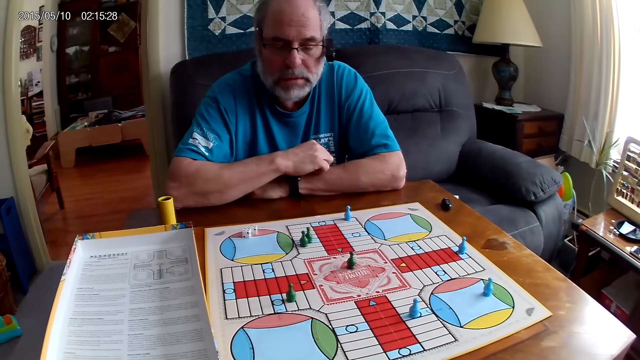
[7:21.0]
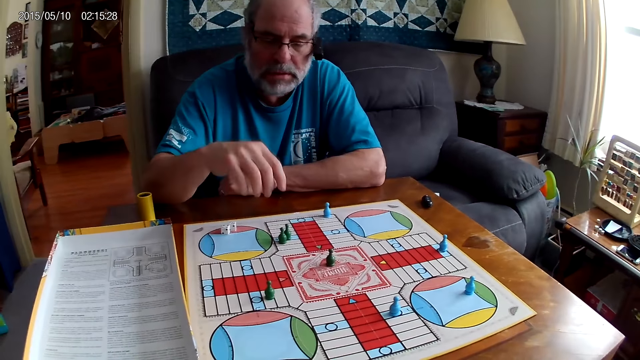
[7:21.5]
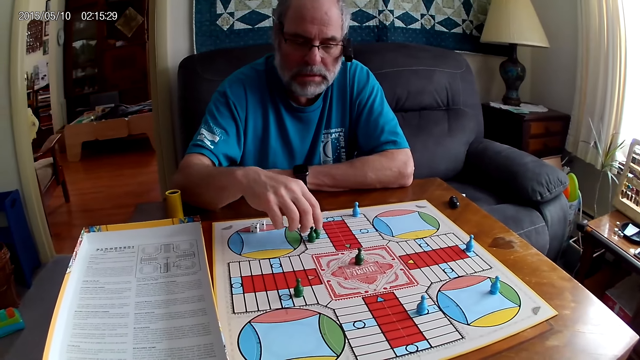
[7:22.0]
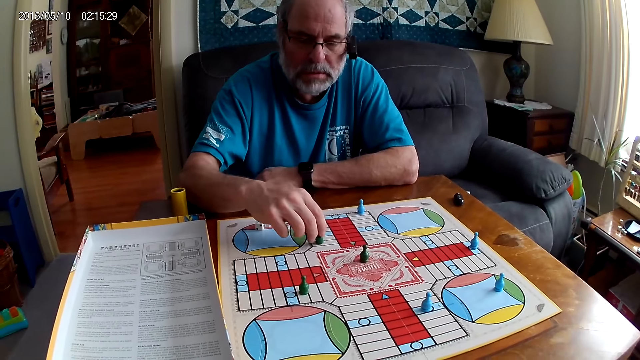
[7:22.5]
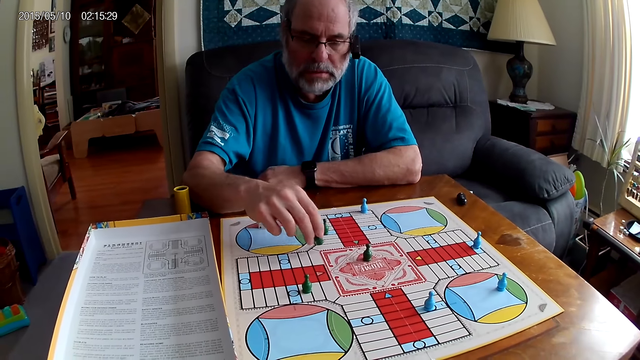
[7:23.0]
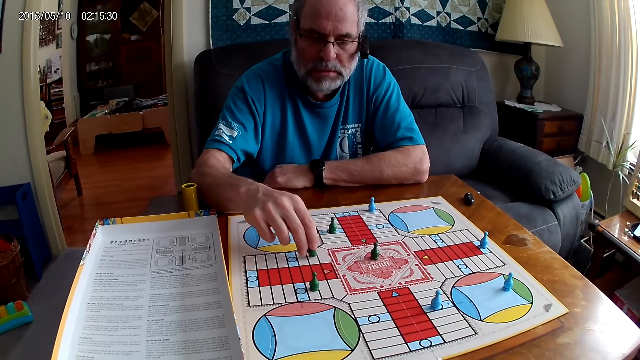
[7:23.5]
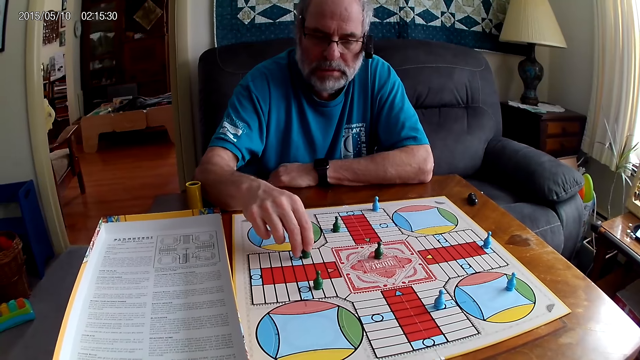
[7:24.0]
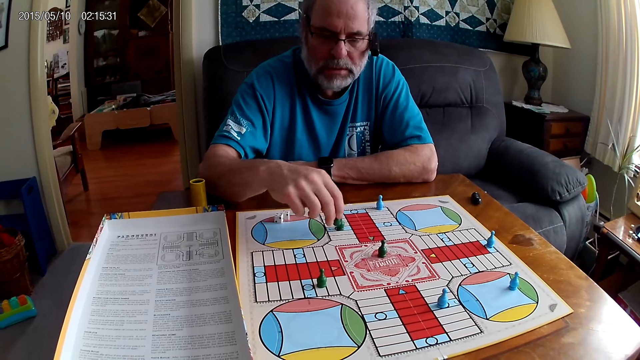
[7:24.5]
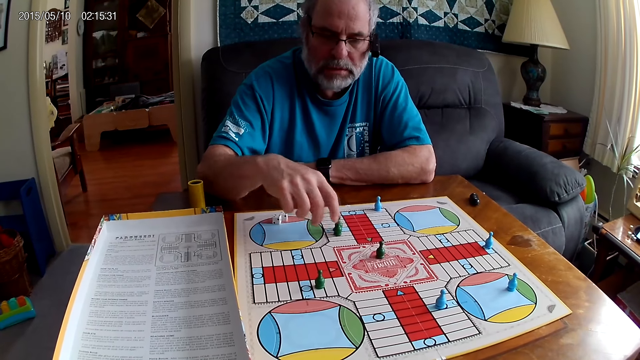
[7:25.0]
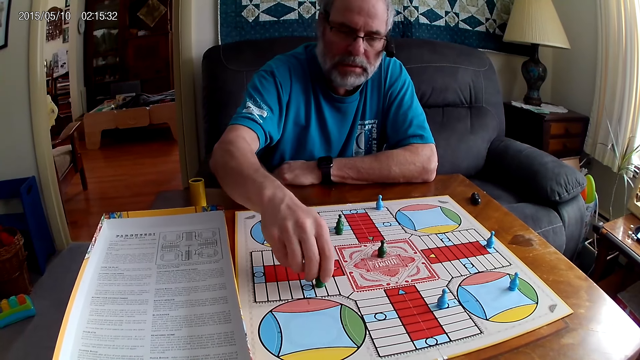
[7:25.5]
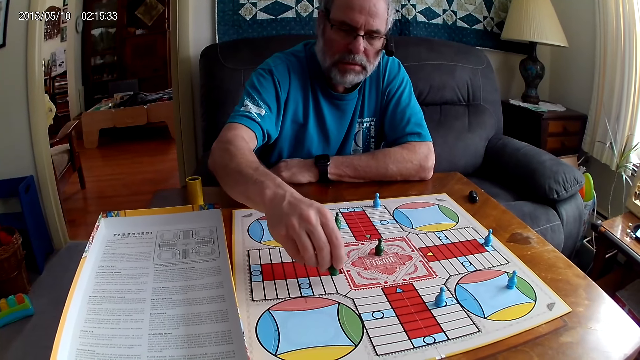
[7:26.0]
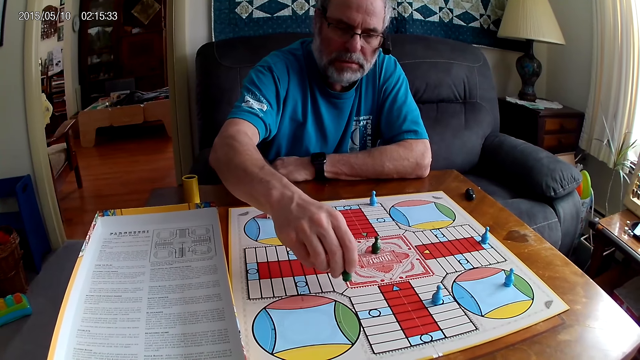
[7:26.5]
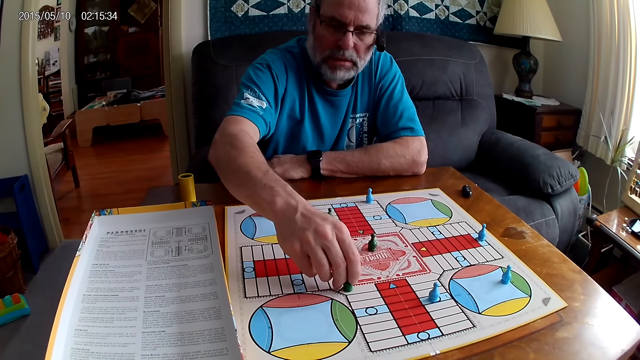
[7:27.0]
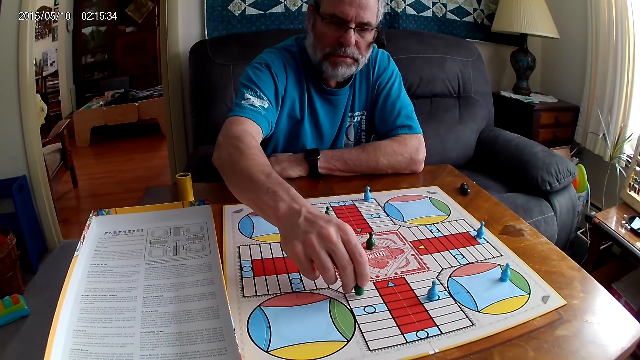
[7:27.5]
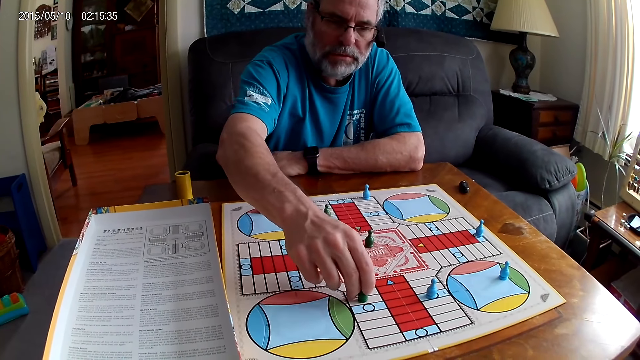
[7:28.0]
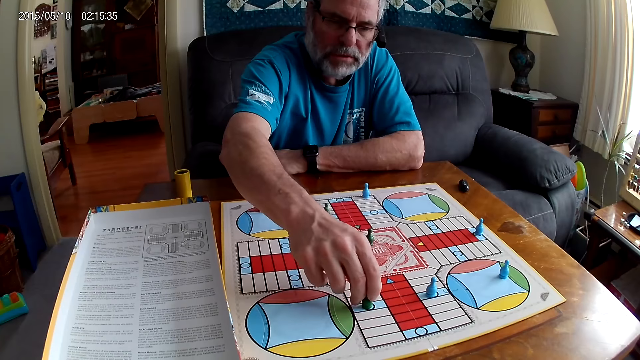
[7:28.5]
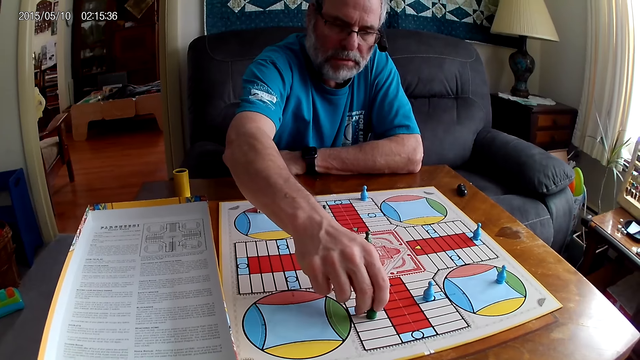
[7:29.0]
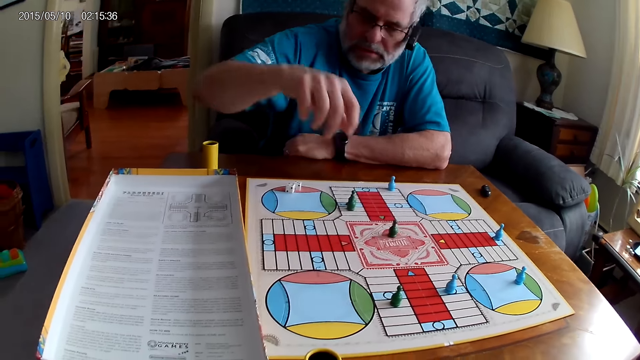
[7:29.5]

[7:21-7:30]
A man moves a green pawn with his right hand through some cells on the Ludo board. The man returns the green pawn back to its position on the Ludo board. The man moves the green pawn with his right hand through some cells on the Ludo board.

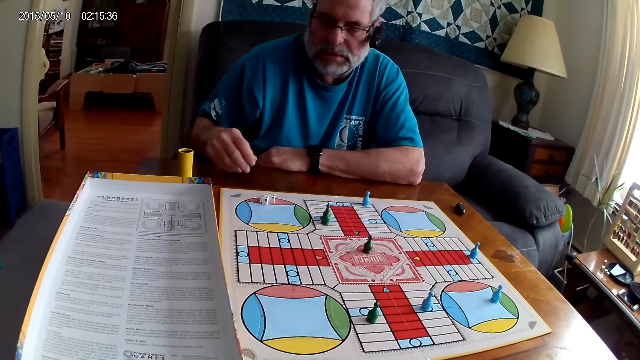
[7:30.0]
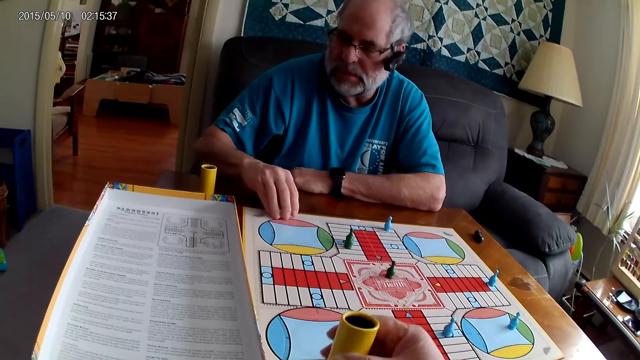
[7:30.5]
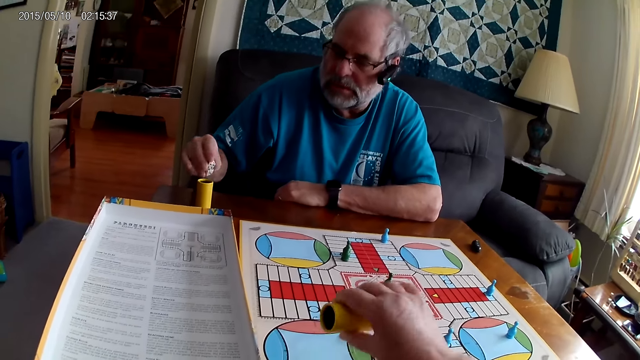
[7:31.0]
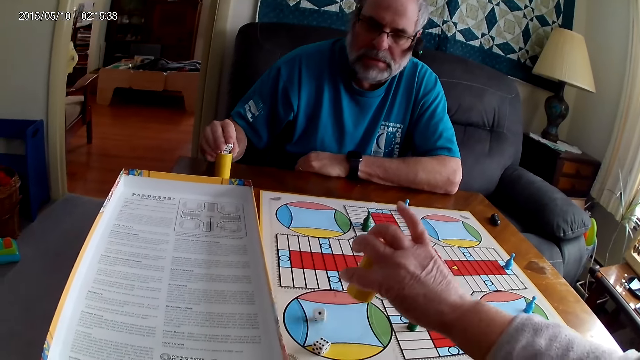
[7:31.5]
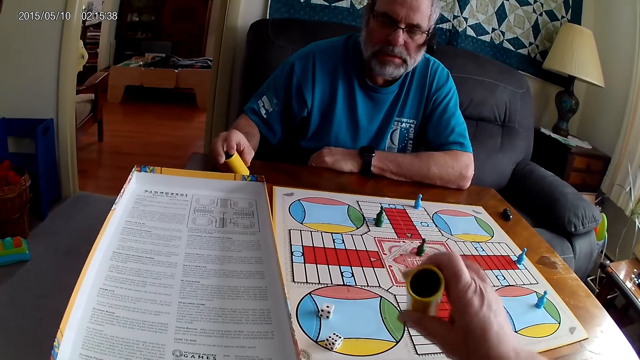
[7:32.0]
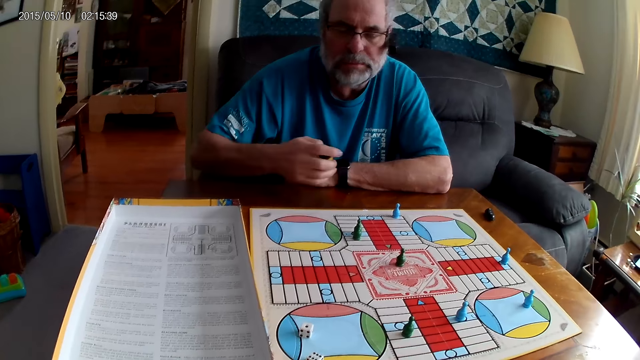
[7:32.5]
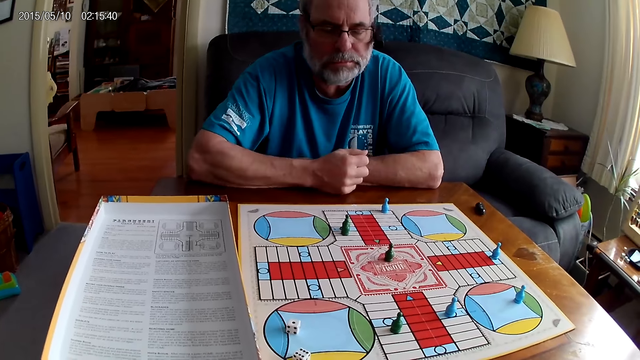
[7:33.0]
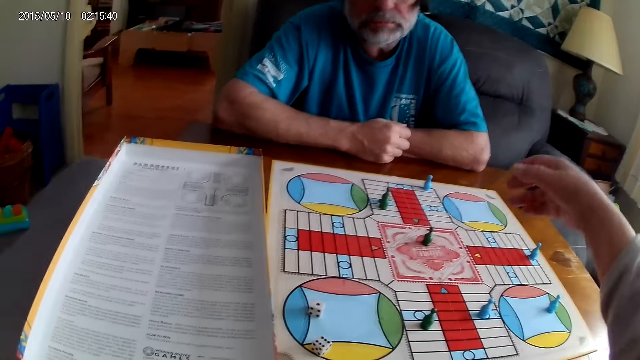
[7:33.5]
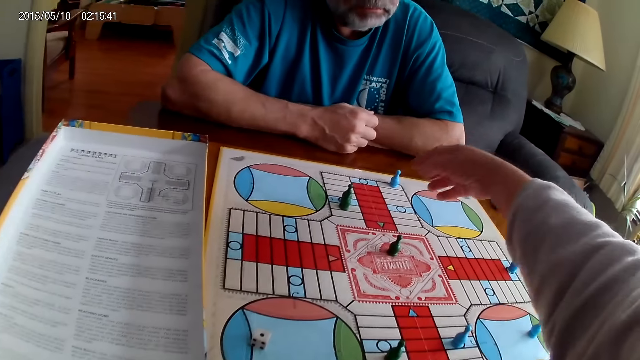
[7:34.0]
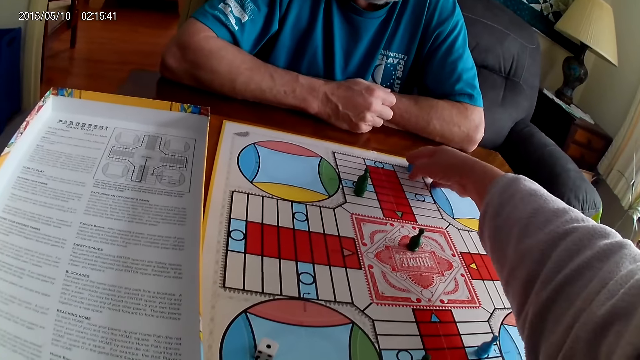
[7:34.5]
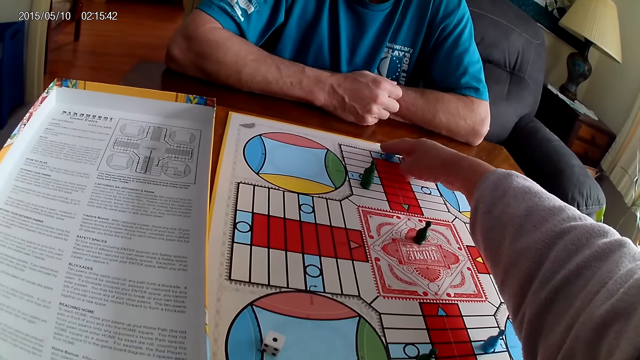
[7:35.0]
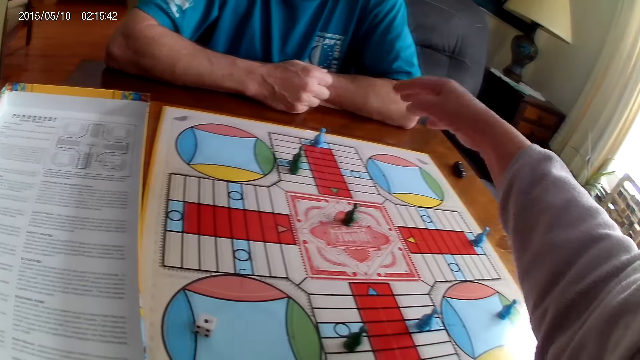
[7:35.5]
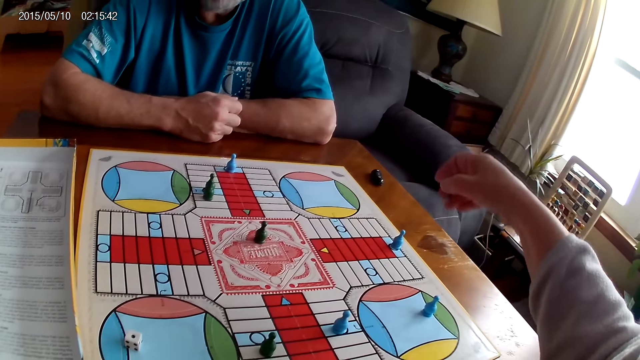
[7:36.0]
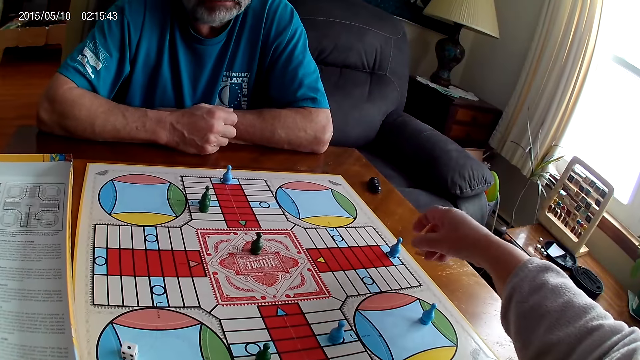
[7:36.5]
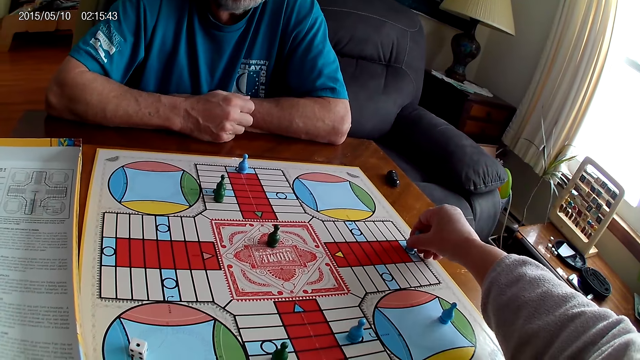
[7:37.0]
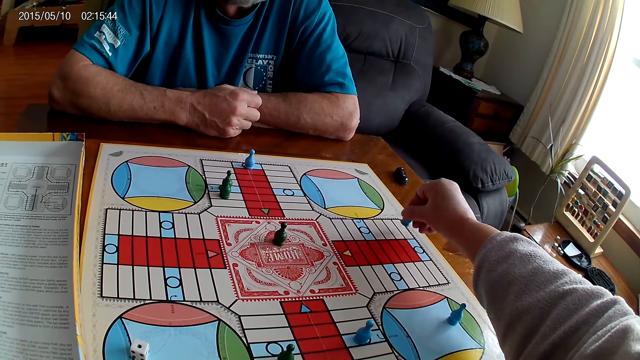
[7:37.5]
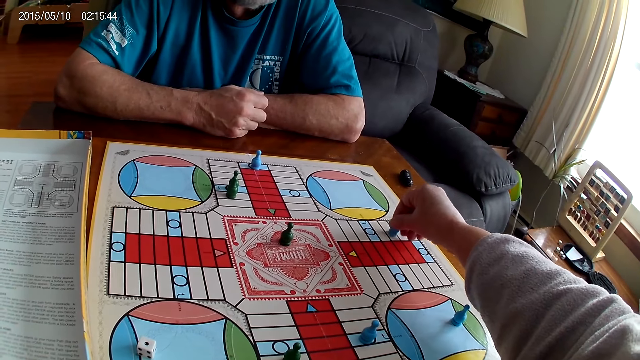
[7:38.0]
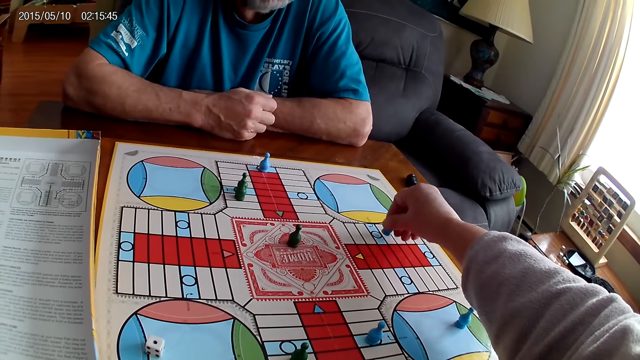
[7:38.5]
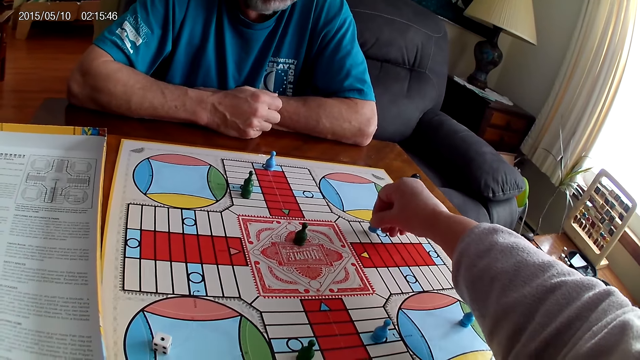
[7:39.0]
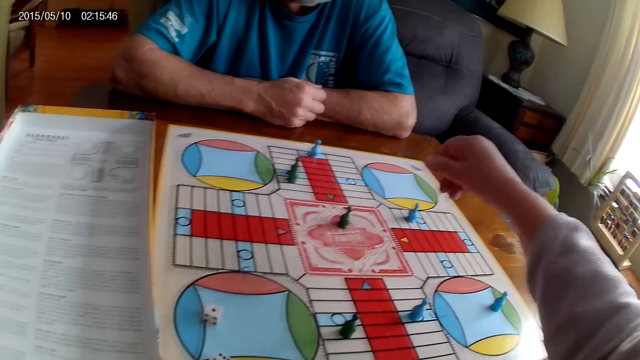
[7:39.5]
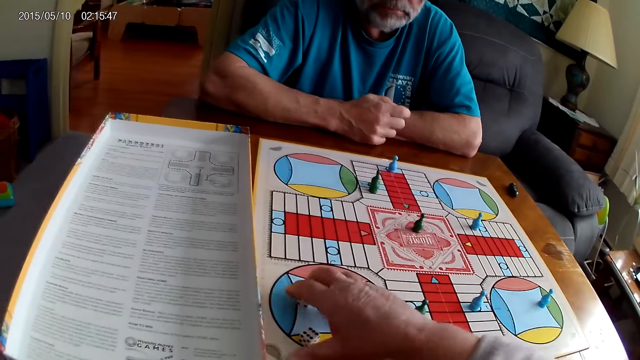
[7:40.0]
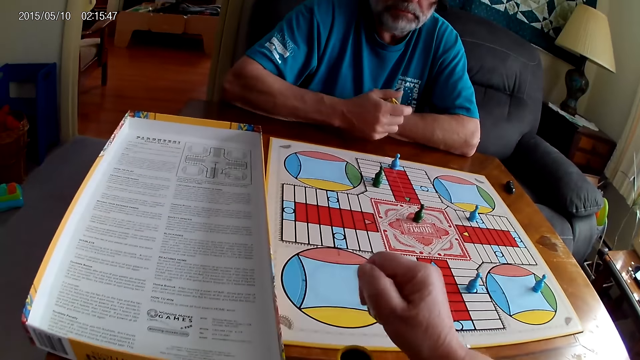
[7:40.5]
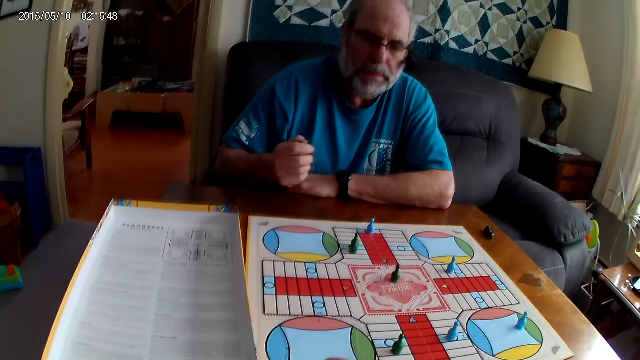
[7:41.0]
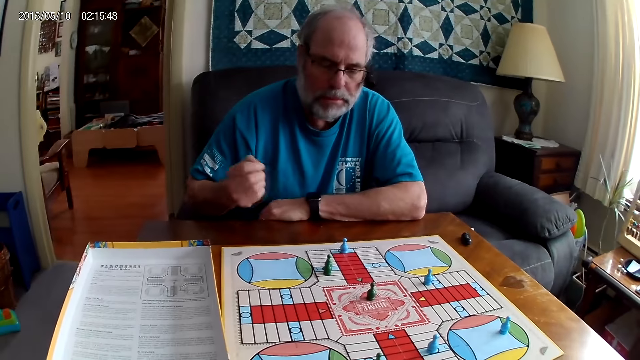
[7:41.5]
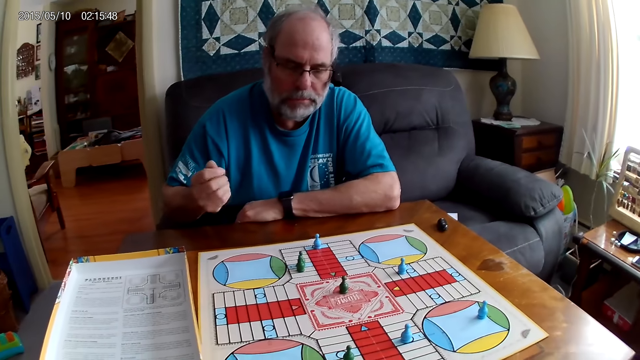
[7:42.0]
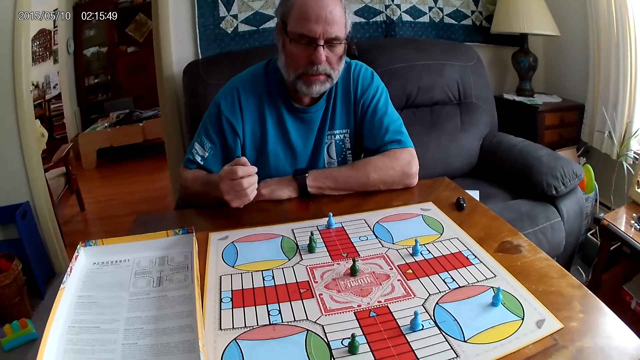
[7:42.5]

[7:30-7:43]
A man picks the dice on the Ludo board with his right hand. The camera wearer shuffles the dice in the container or dice cup with her right hand. She pours the dice from the container on the Ludo board. The man puts the dice in the container with his right hand. The camera wearer places the dice cup aside. She moves a blue pawn through a cell on the Ludo board with her right hand. She moves another blue pawn through some cells on the Ludo board with her right hand. She picks the dice on the Ludo board with her right hand. She puts the dice in the dice cup. The man shuffles the dice in the container with his right hand.
